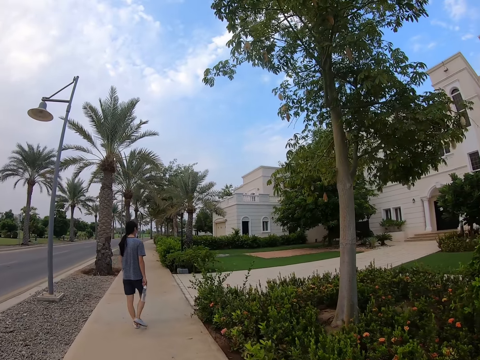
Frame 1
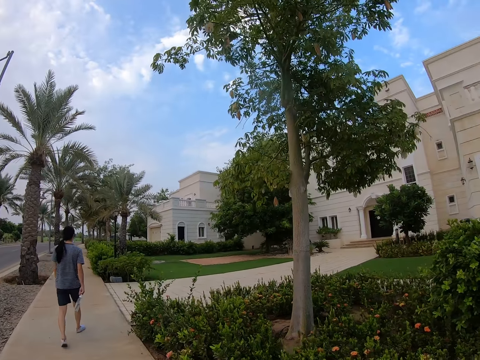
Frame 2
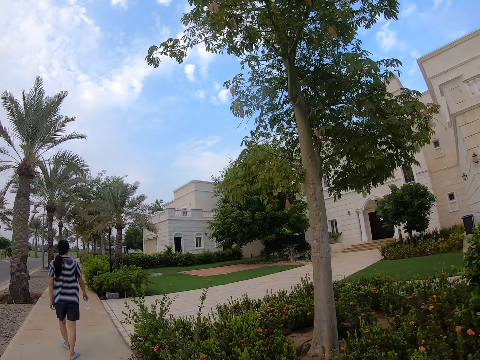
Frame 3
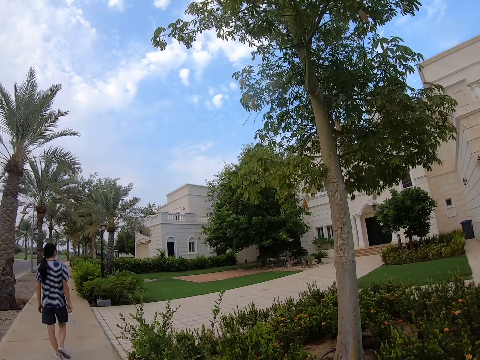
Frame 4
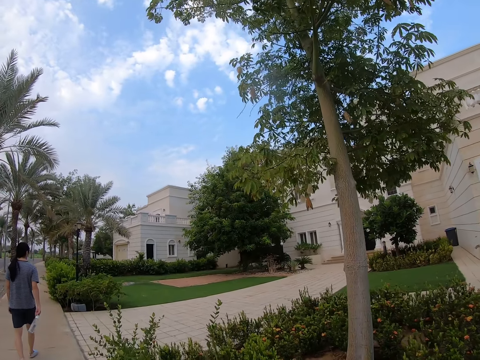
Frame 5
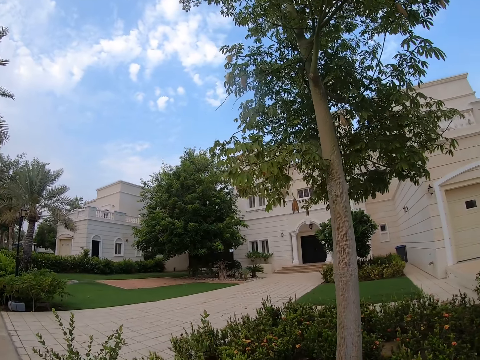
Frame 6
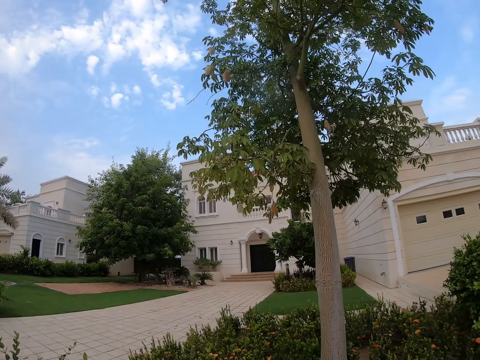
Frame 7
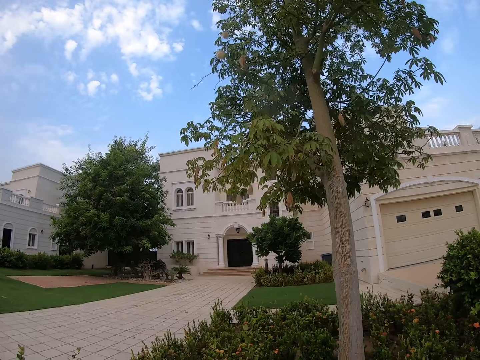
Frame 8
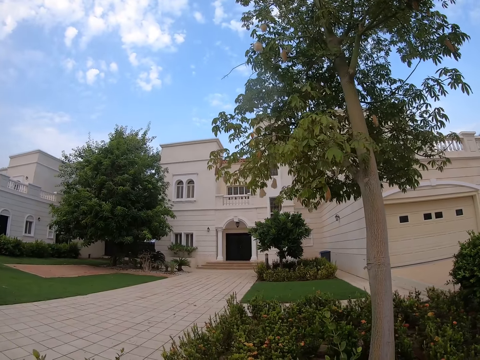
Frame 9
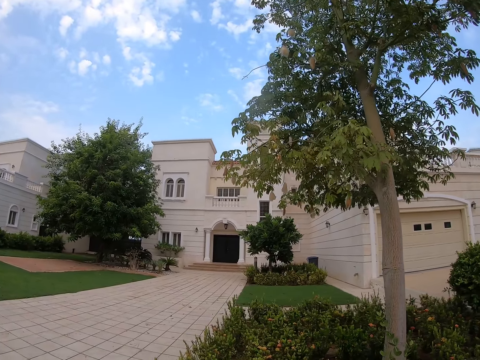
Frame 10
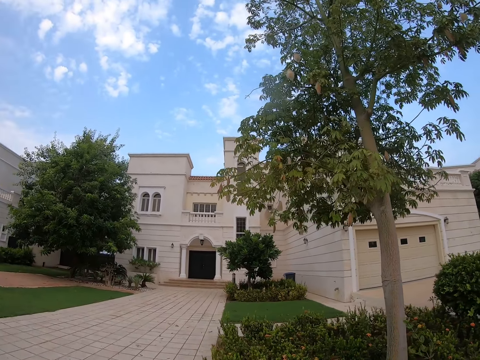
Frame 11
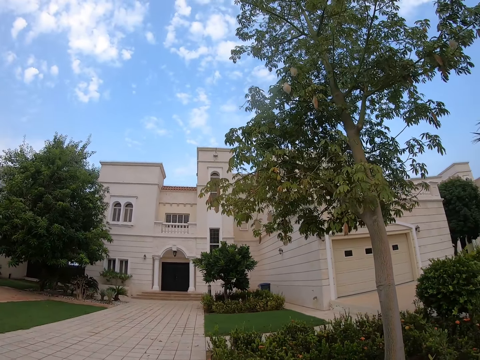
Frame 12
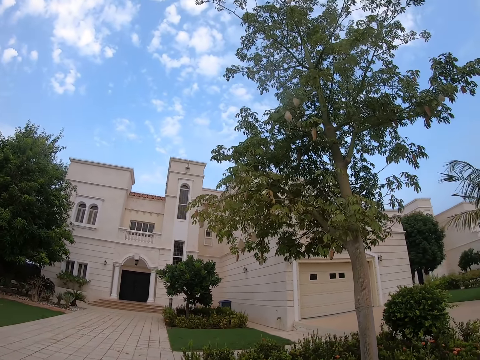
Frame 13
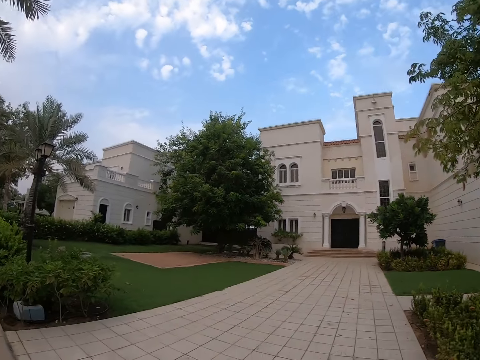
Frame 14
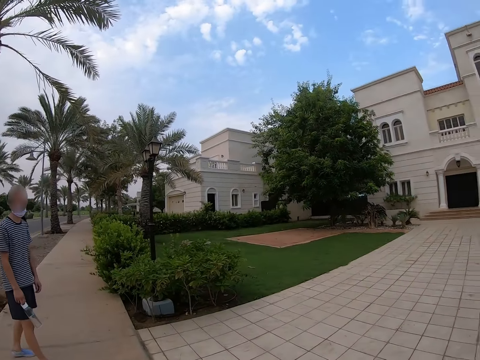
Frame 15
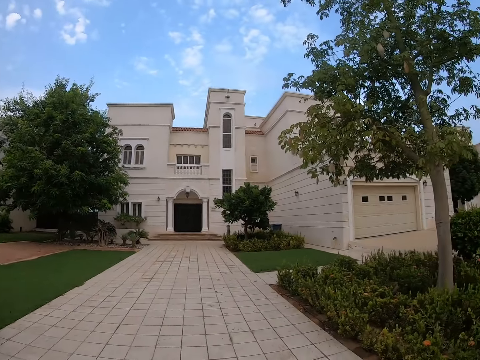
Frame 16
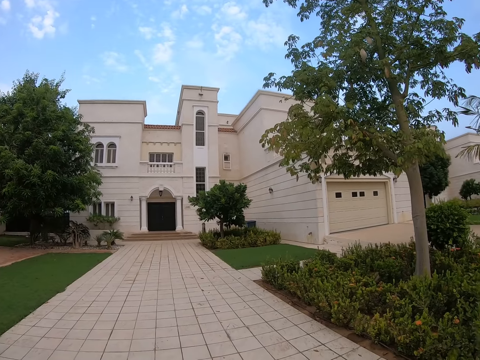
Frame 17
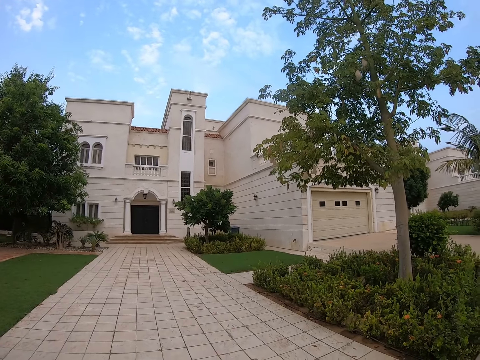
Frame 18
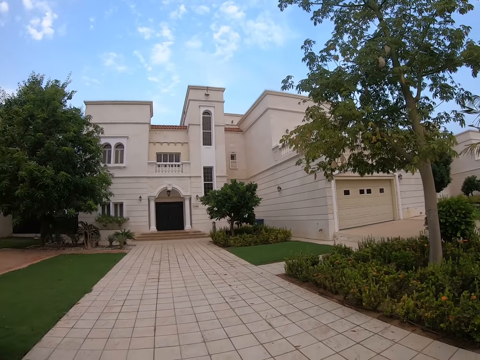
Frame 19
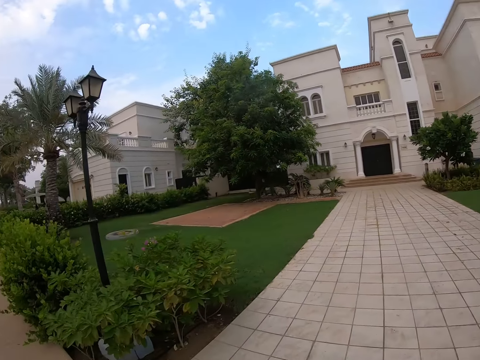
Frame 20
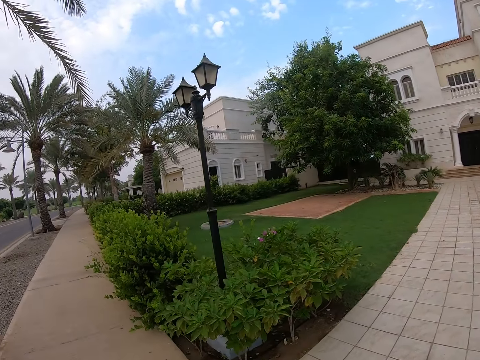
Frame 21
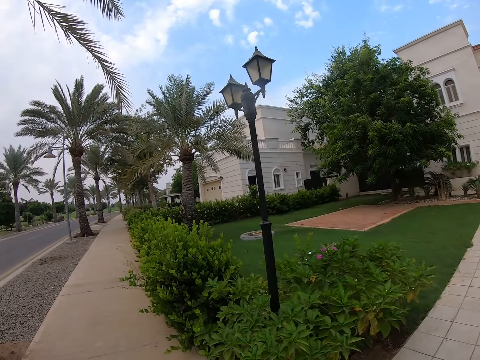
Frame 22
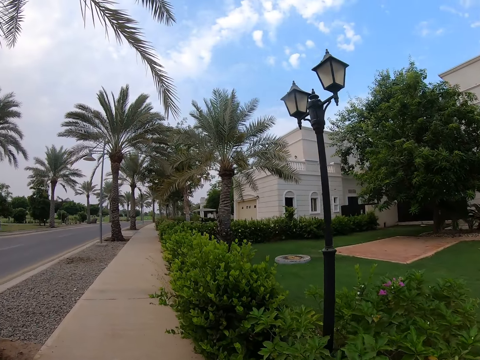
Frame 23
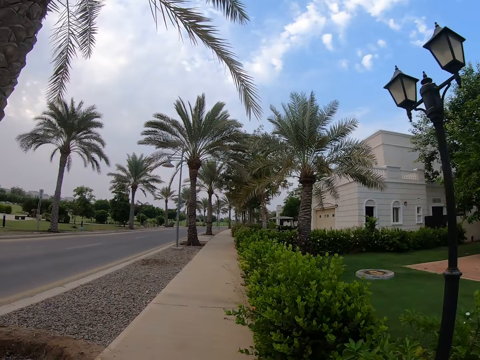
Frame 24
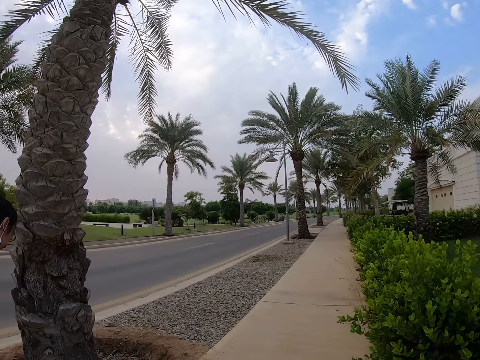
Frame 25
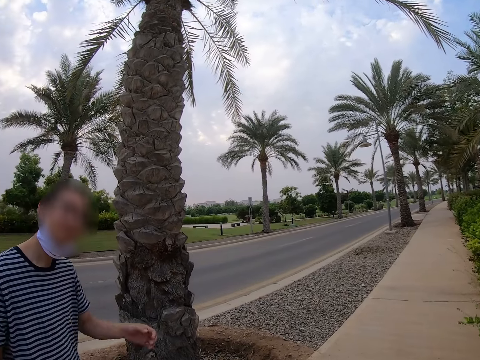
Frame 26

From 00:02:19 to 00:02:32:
The camera wearer looks around the houses. They stare around the road. A man stands on the sidewalk. The camera wearer looks around the houses. They turn around.

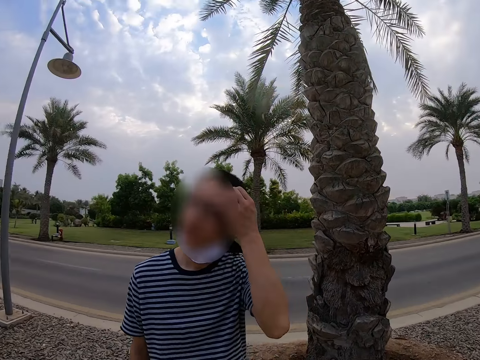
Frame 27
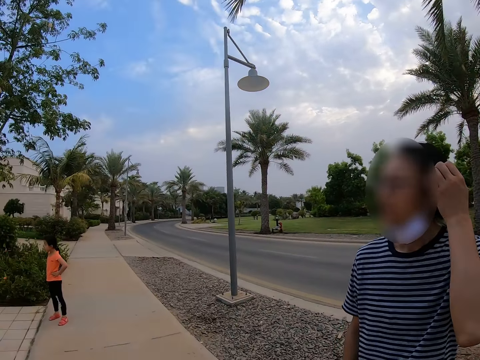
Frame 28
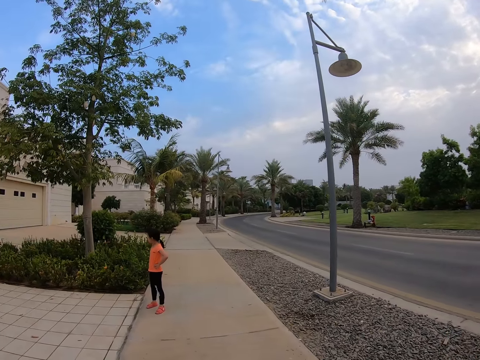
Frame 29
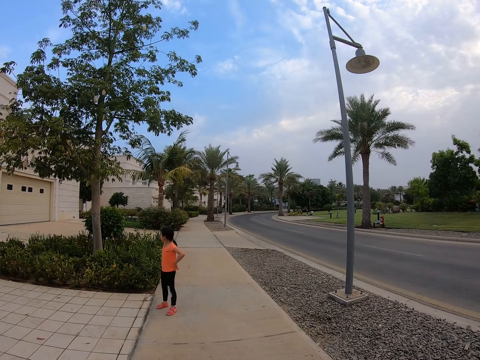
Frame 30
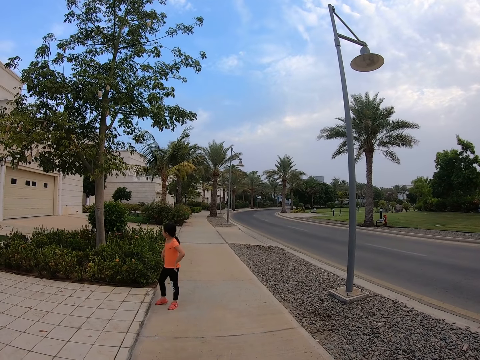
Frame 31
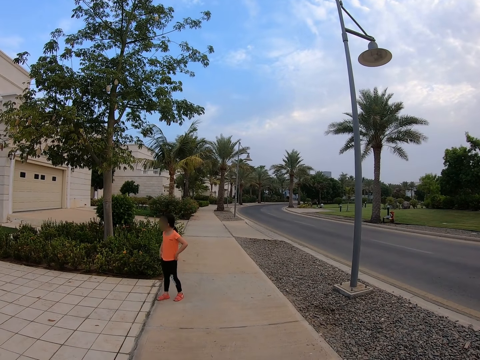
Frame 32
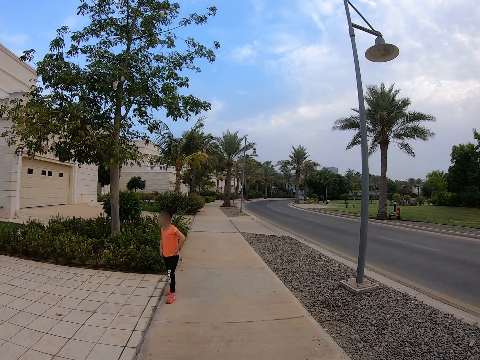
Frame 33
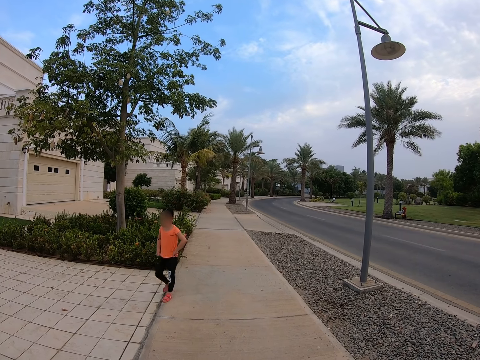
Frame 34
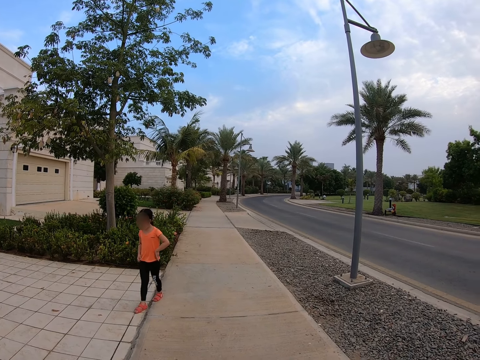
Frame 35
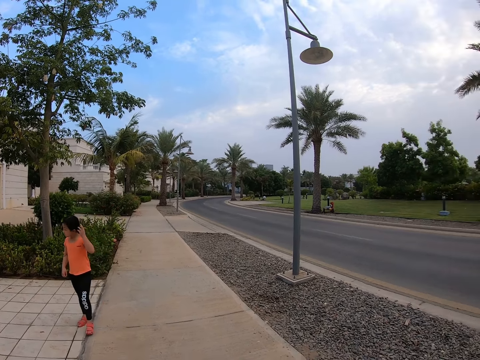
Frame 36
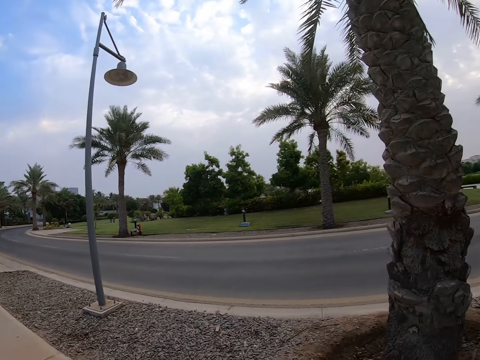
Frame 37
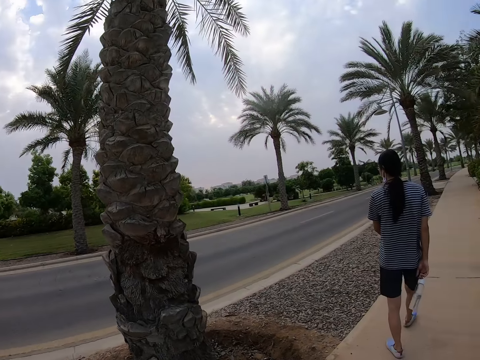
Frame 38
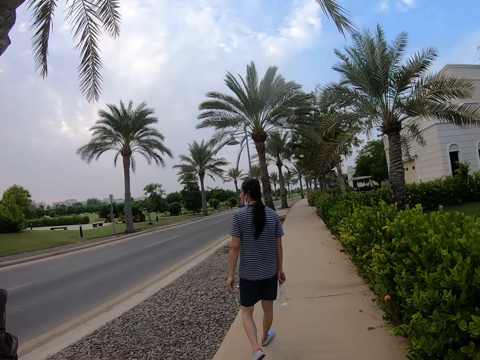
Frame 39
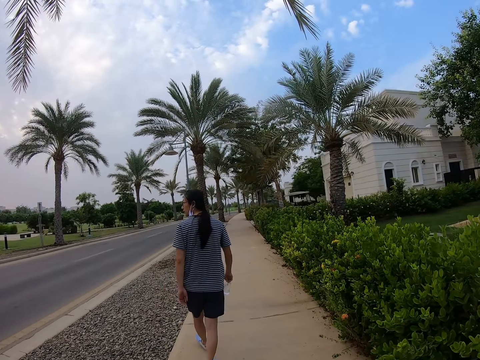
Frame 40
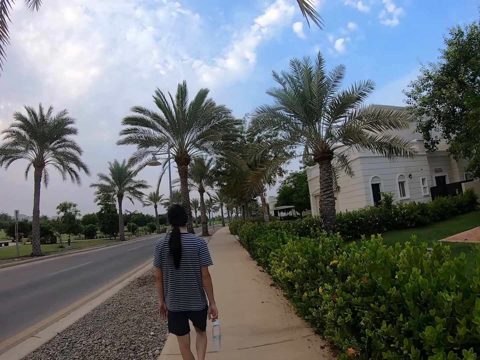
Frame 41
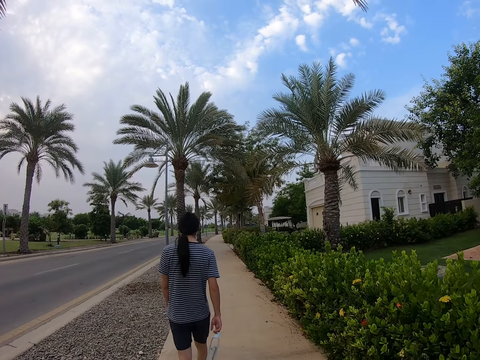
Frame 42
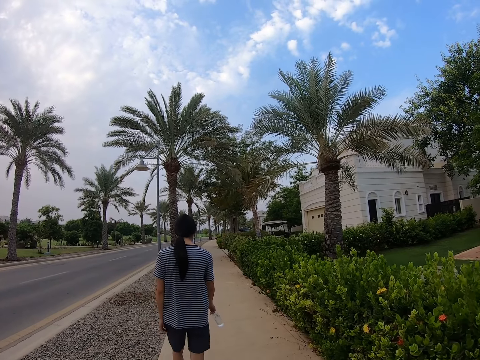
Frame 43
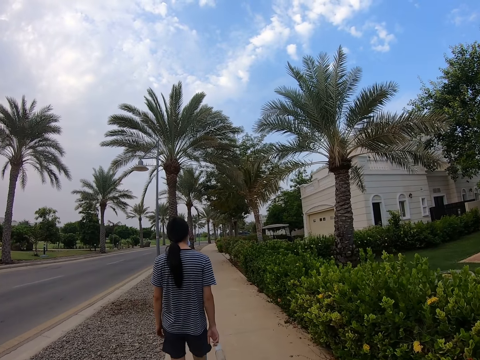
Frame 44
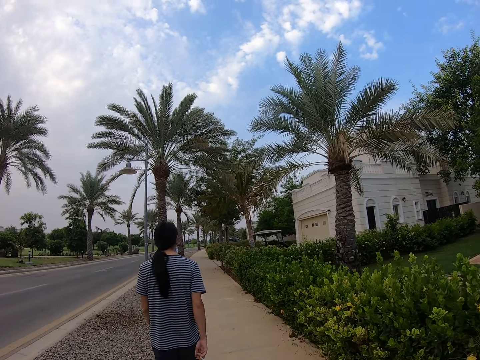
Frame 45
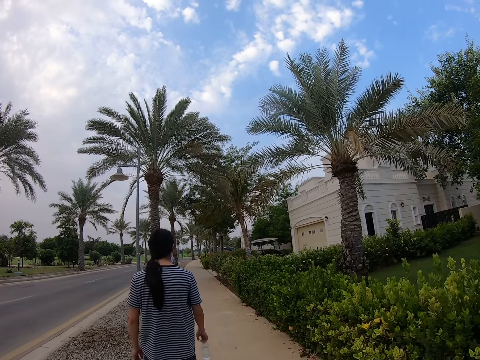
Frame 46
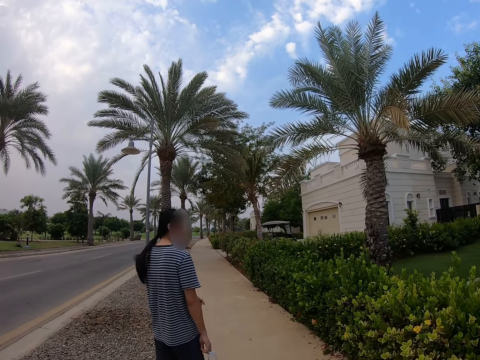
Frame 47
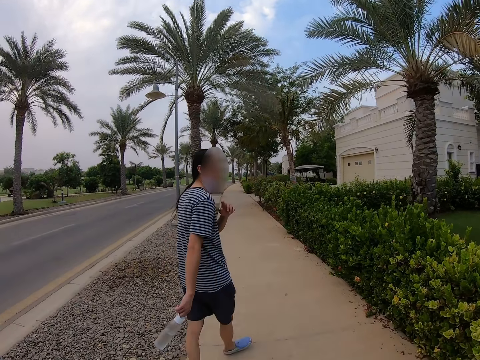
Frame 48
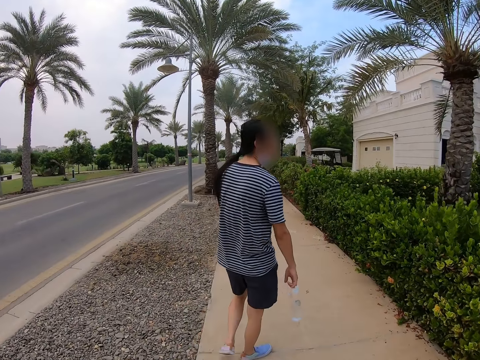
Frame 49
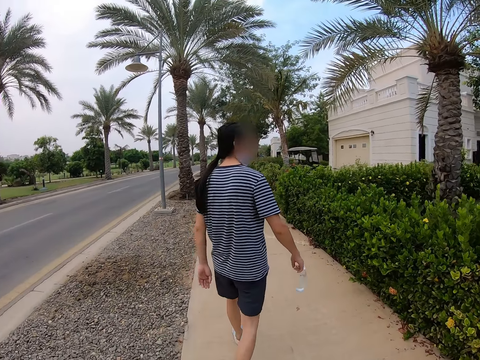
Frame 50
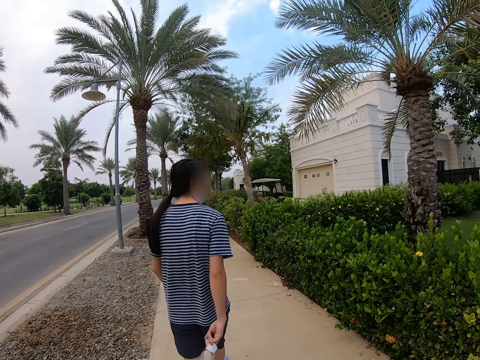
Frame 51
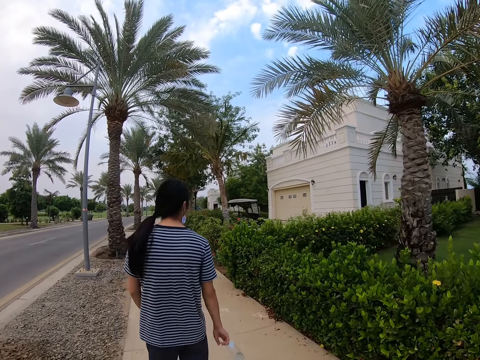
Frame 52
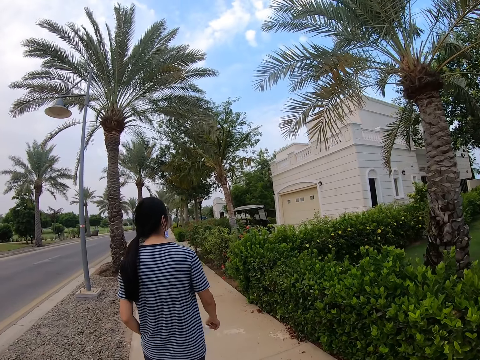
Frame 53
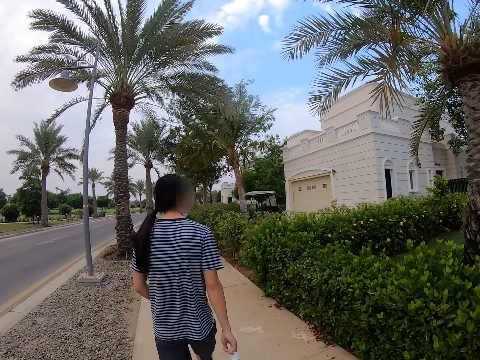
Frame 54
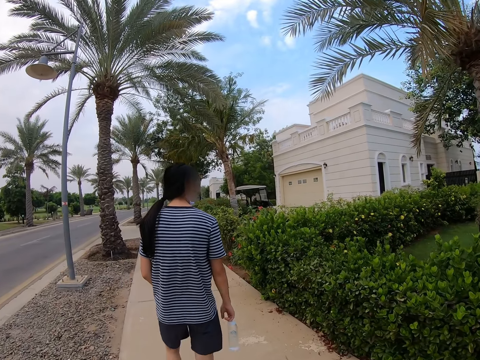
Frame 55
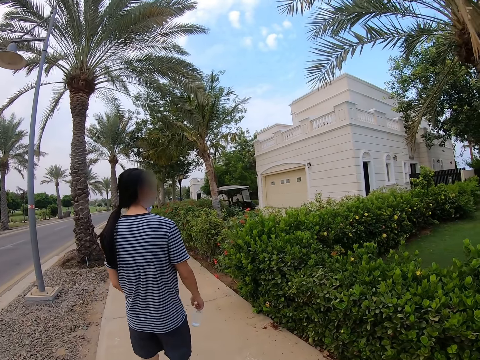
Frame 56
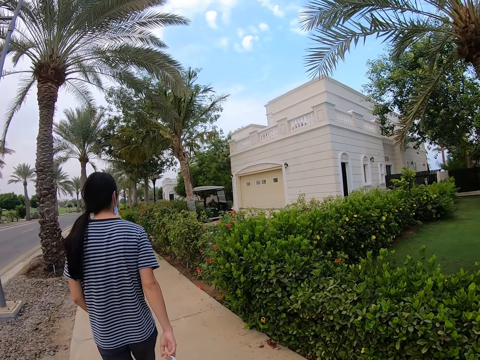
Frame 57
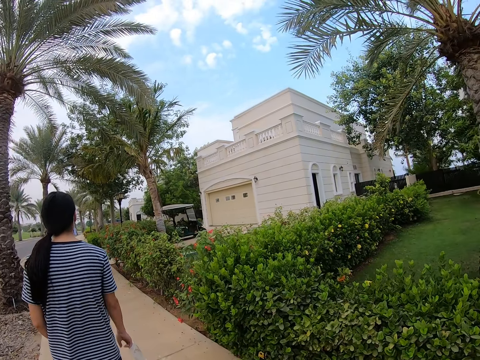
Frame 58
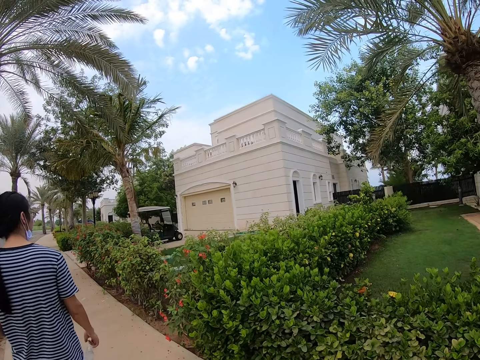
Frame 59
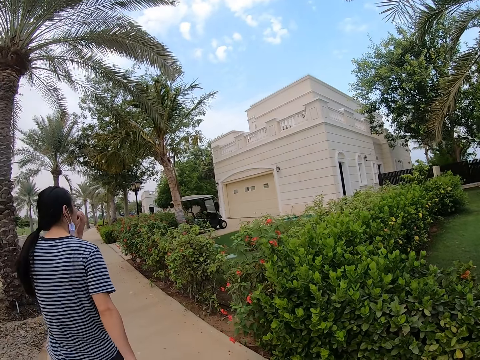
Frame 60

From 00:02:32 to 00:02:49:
A man scratches his head. The camera wearer looks around the road. A woman looks around the houses. The camera wearer stares at the woman. The woman walks along the sidewalk. The camera wearer looks around the road. The man walks along the sidewalk. The camera wearer walks along the sidewalk. The man makes a gesture.
